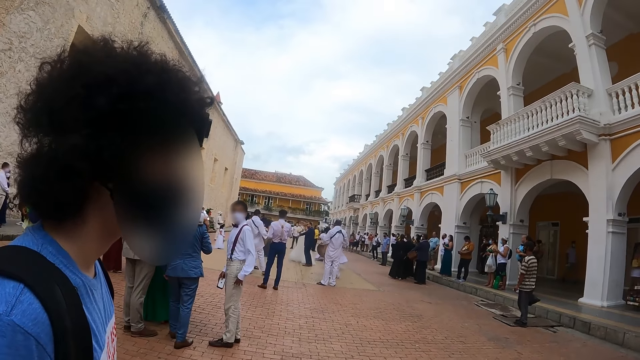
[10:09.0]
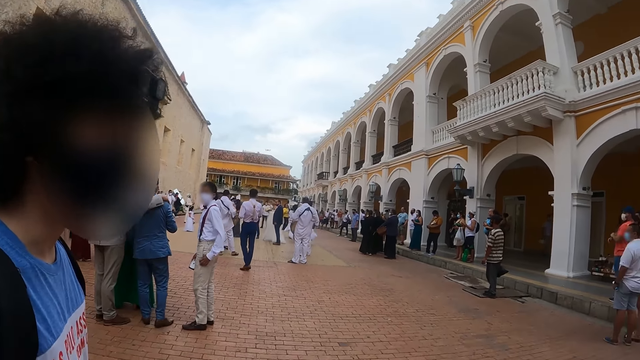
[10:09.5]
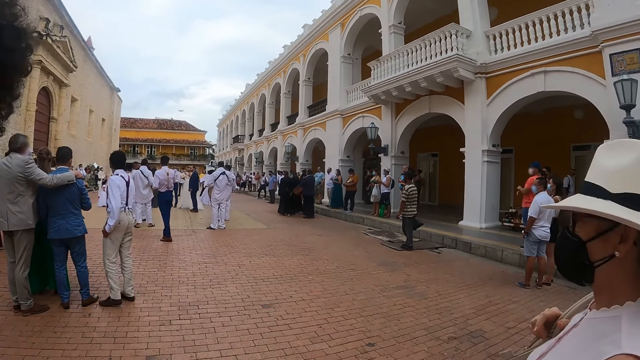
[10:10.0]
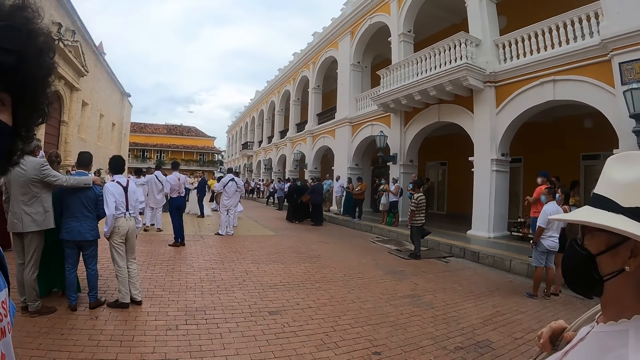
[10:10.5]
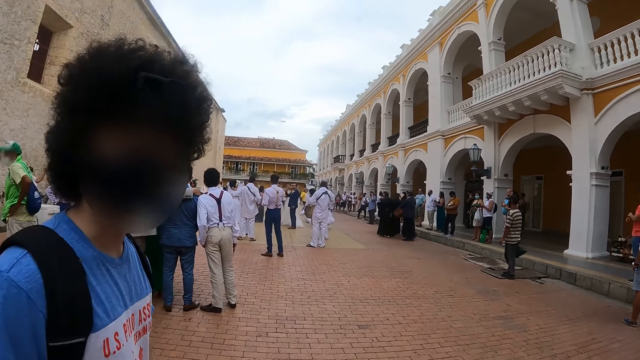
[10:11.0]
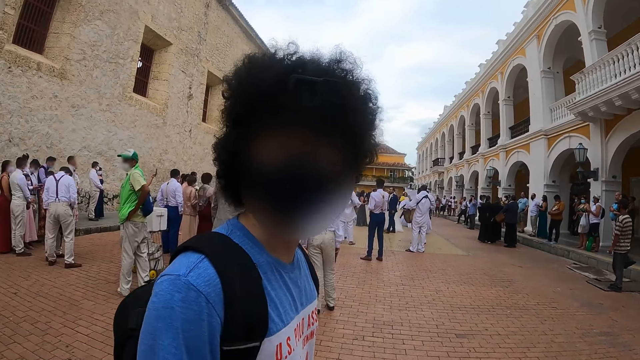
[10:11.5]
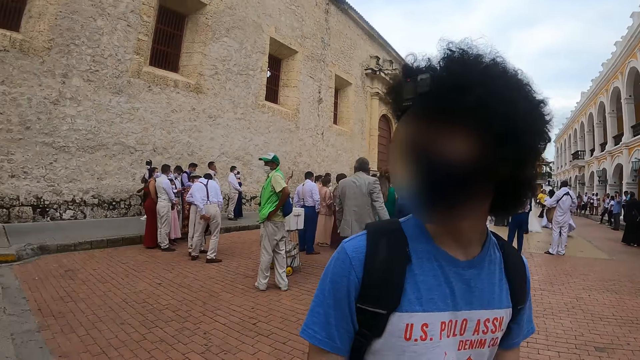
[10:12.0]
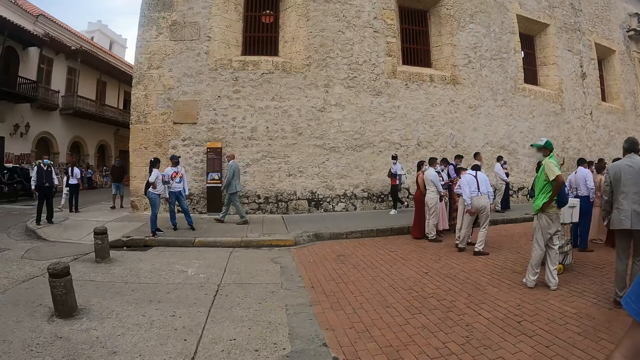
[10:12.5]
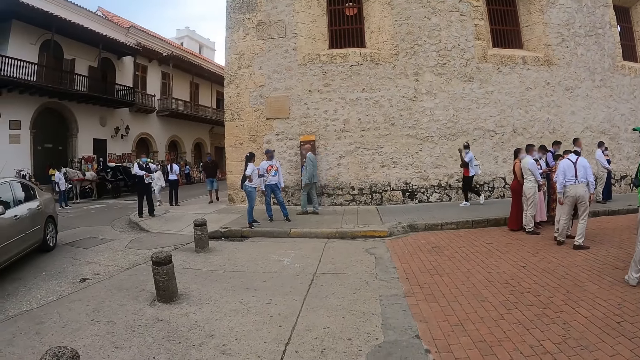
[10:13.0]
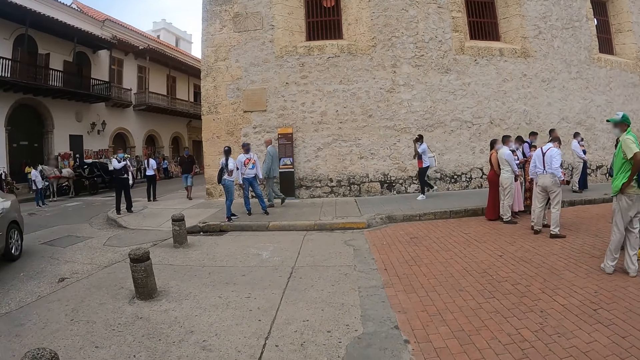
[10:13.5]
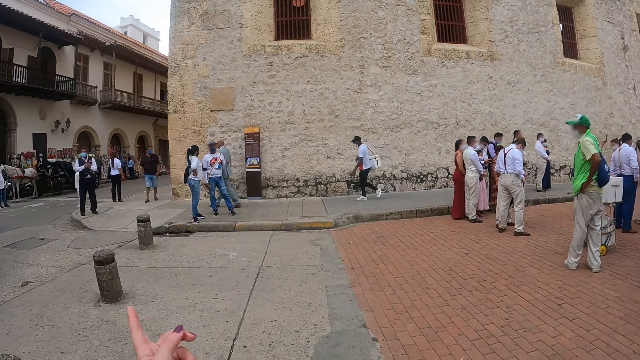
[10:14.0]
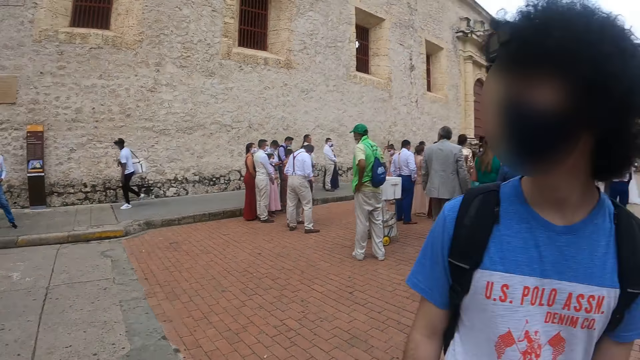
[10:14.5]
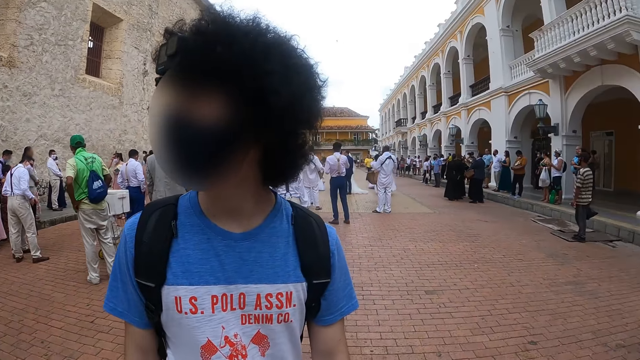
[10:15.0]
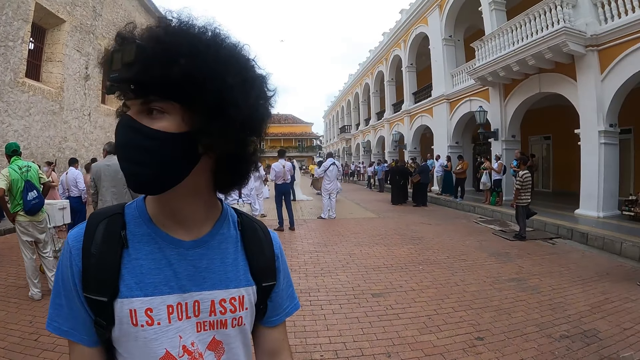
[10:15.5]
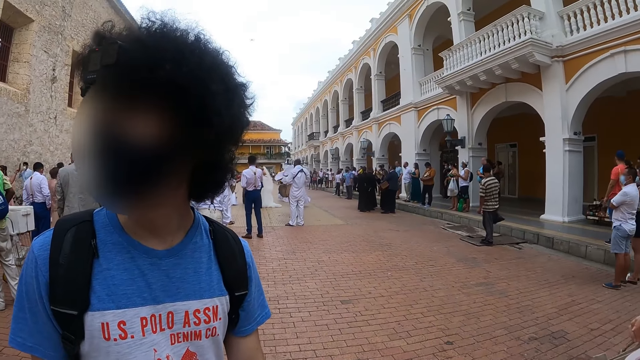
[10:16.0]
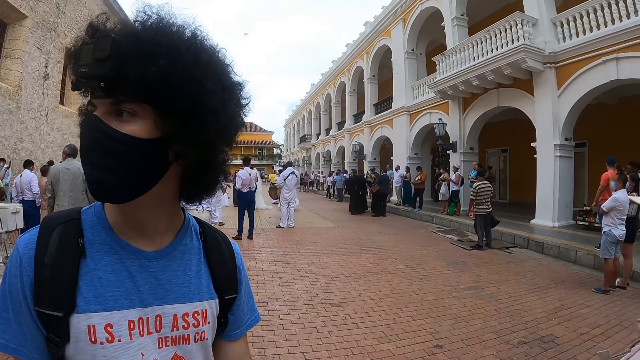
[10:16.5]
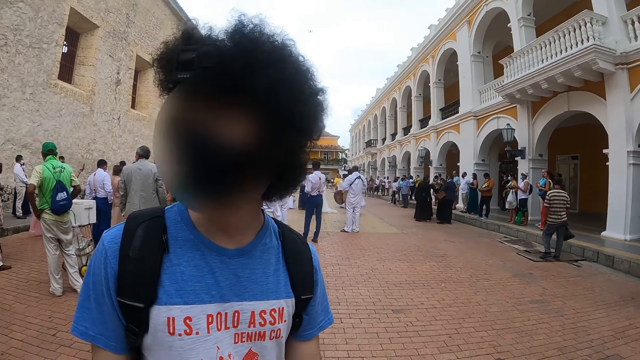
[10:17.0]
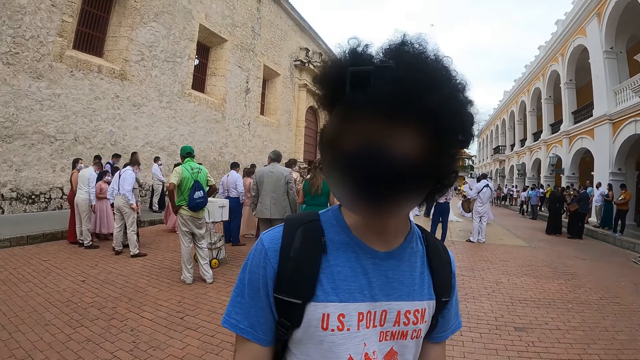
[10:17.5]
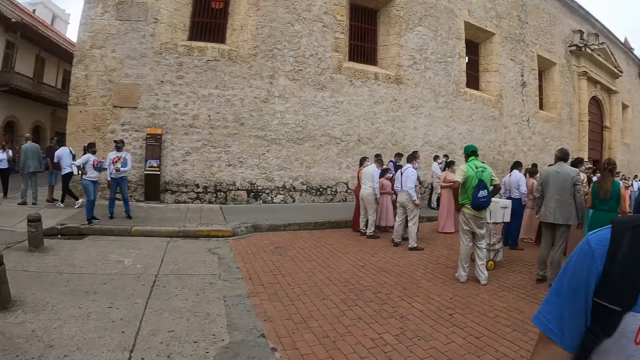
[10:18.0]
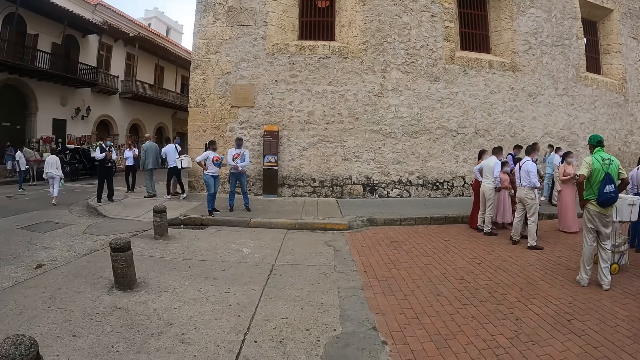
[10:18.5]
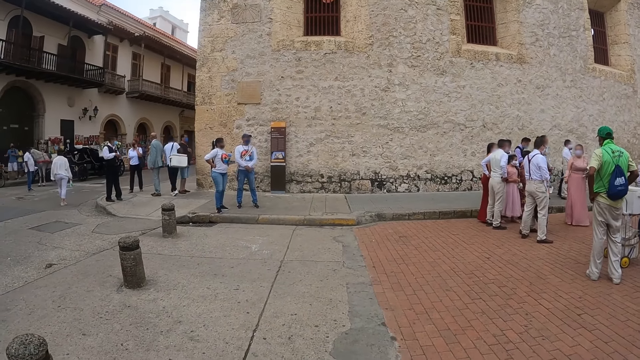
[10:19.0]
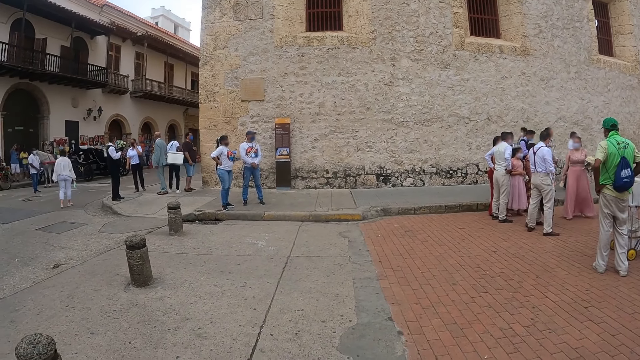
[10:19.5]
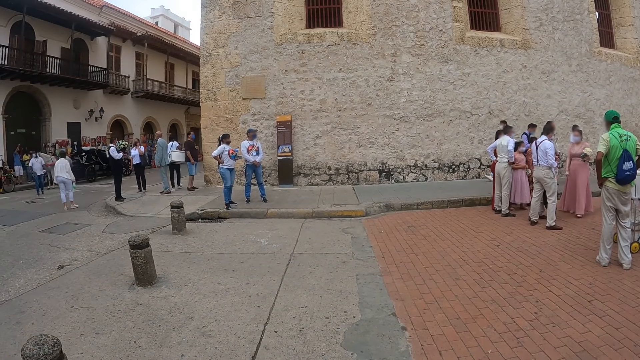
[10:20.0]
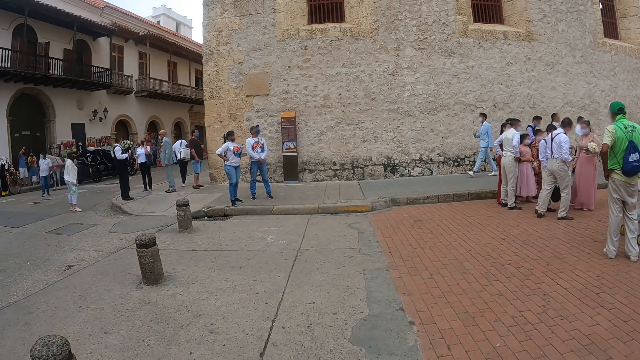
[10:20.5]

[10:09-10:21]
The camera wearer interacts with a man. They look around the street. They interact with the man. They stare at a crowd.

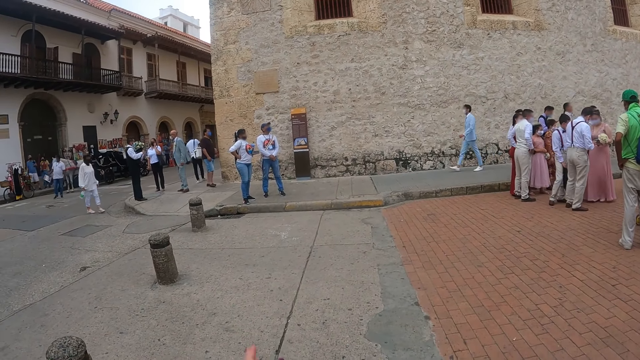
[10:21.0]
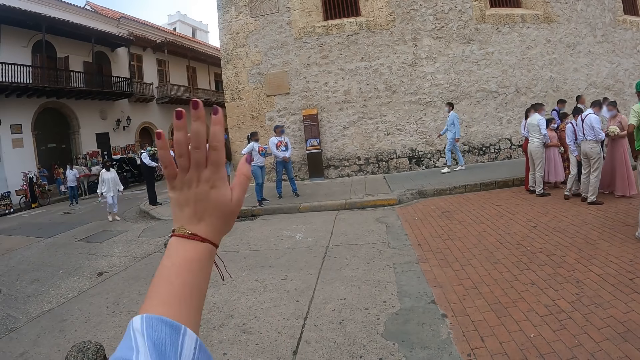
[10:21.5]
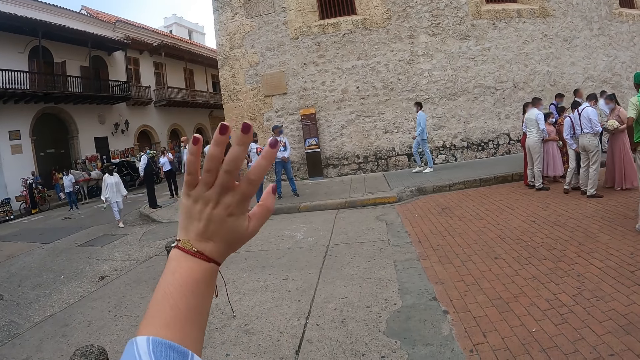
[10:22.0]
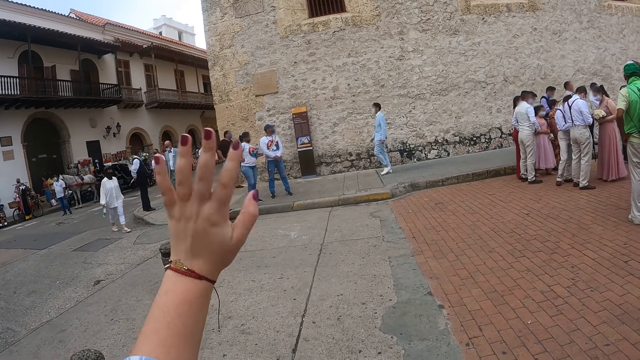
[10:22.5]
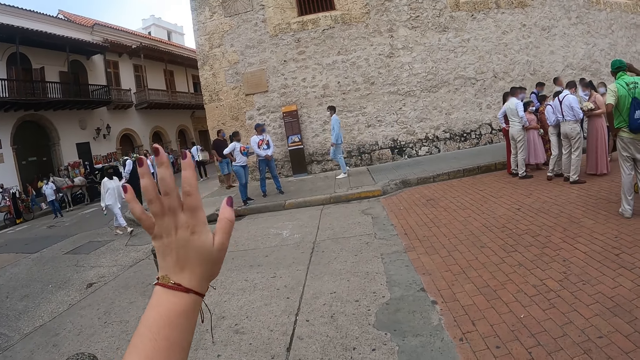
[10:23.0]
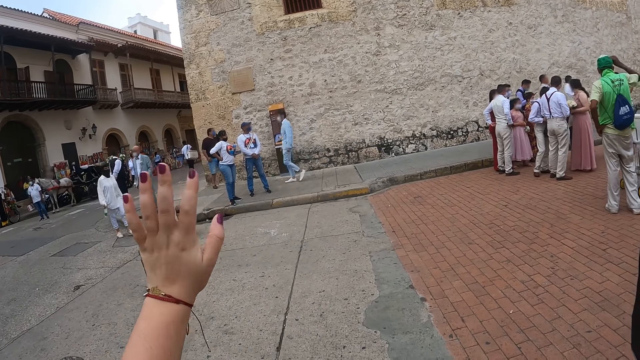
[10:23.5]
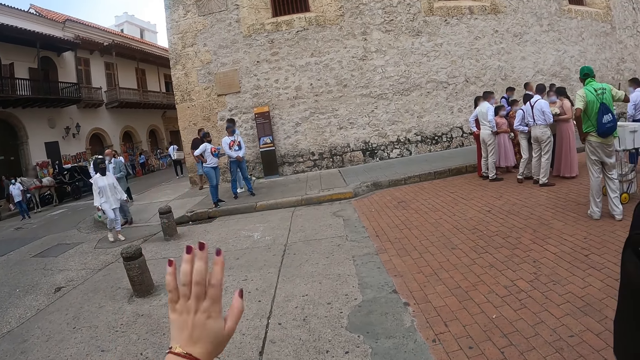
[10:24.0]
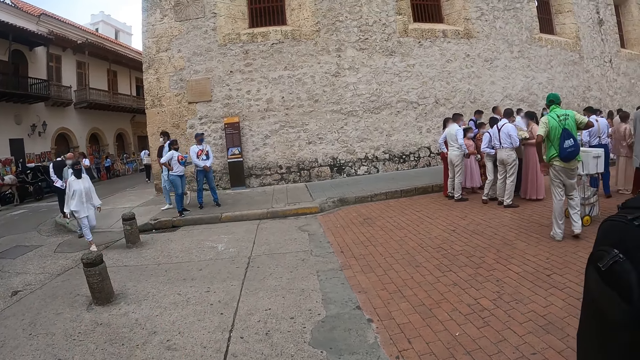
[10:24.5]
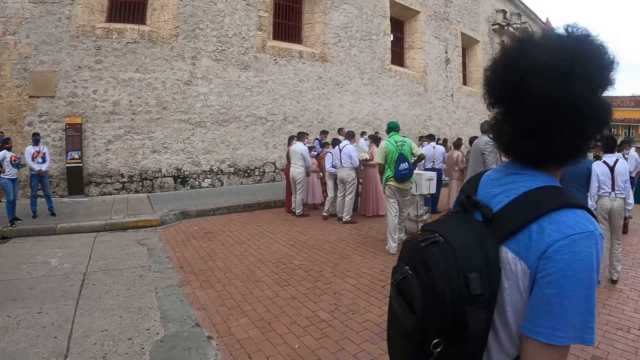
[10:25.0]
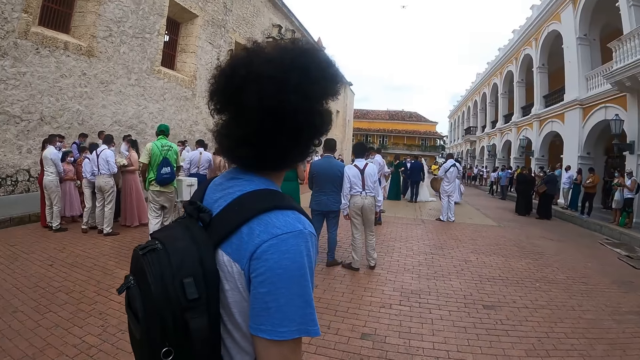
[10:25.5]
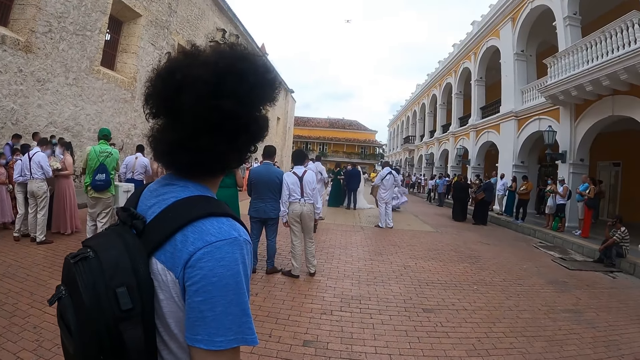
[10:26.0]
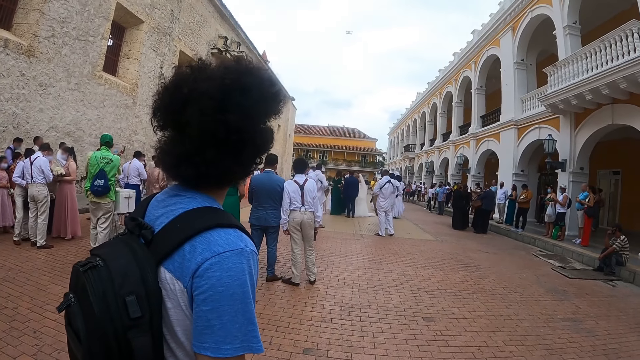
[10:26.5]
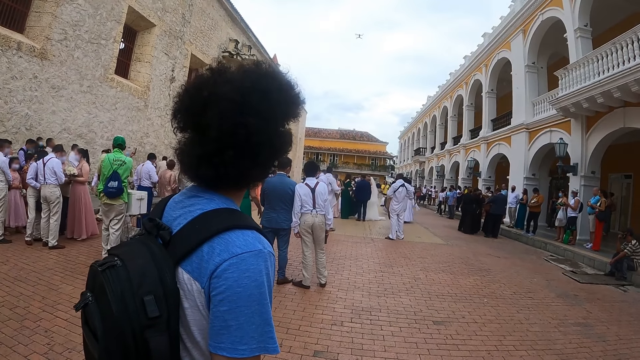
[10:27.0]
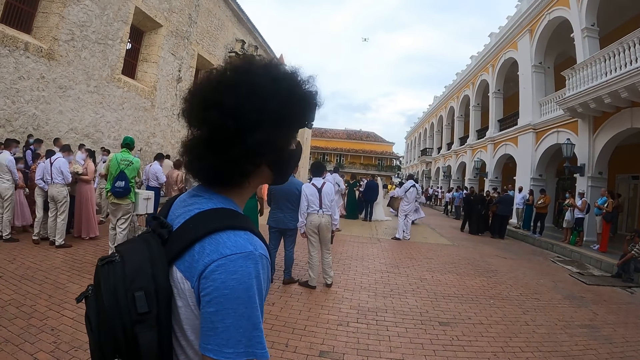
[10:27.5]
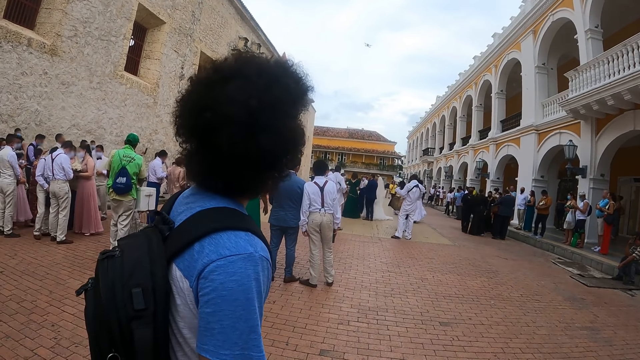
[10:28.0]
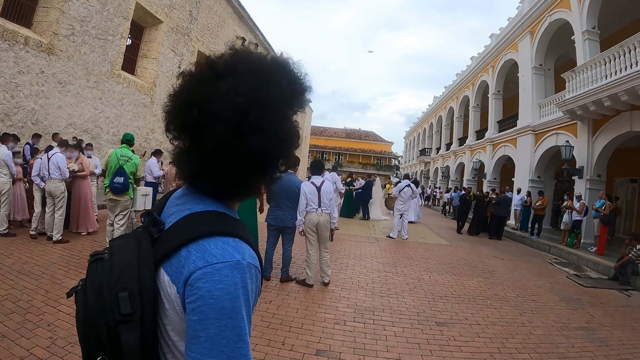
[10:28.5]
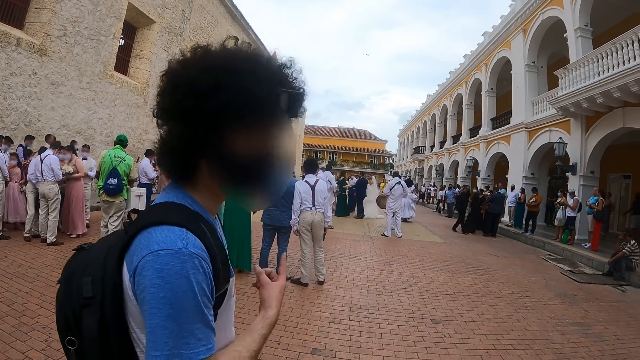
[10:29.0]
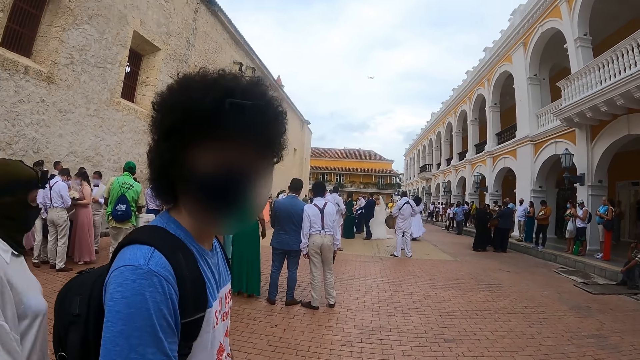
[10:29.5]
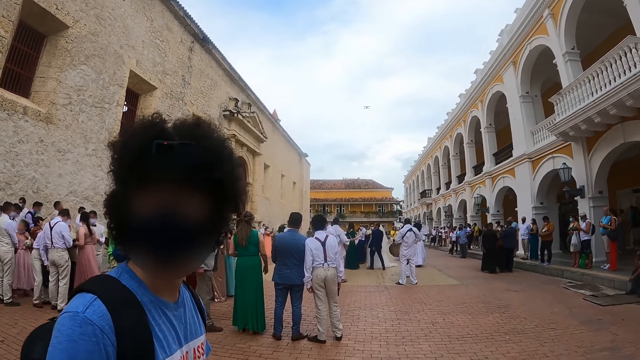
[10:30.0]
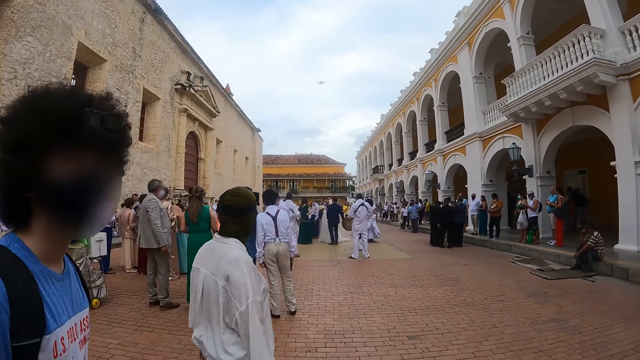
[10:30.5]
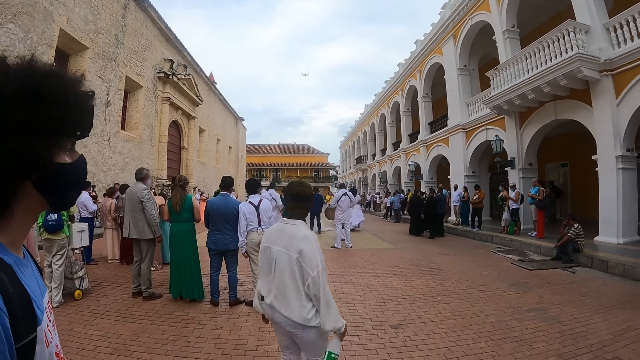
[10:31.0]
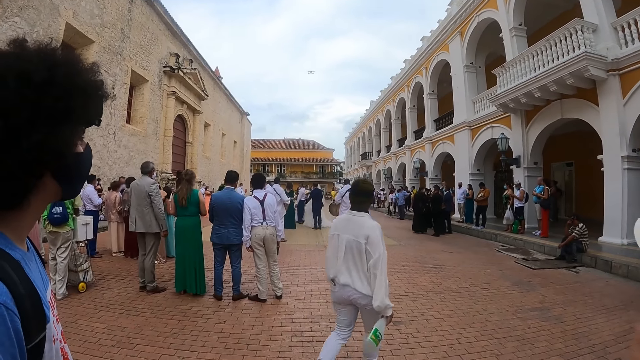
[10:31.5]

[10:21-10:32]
The camera wearer waves at a crowd. They look around. They stare at the crowd. They interact with a man.
